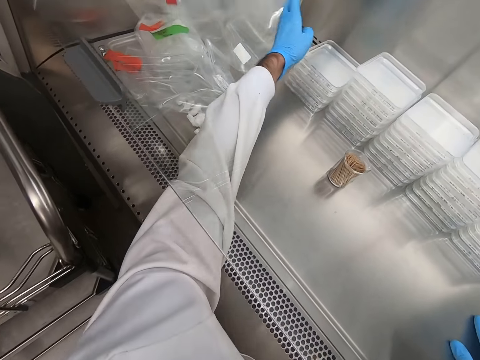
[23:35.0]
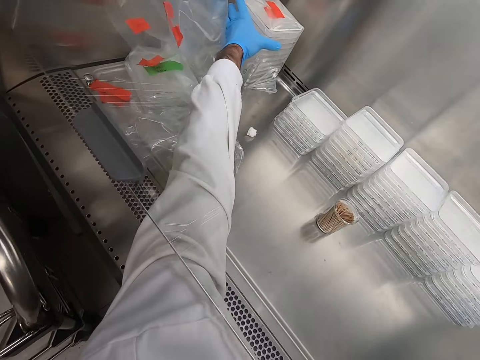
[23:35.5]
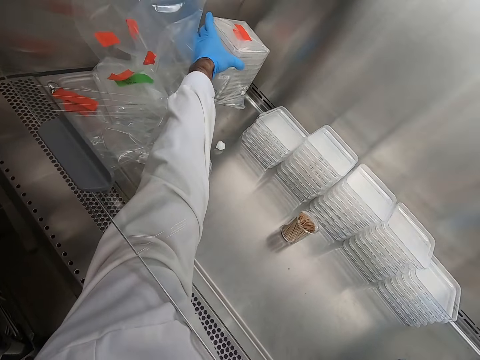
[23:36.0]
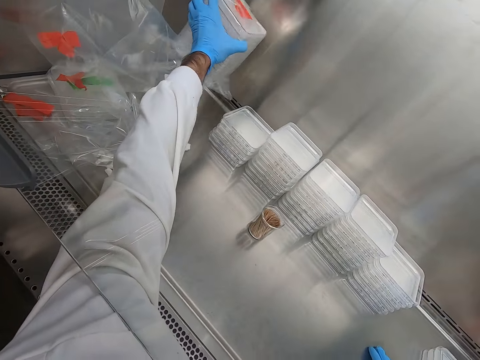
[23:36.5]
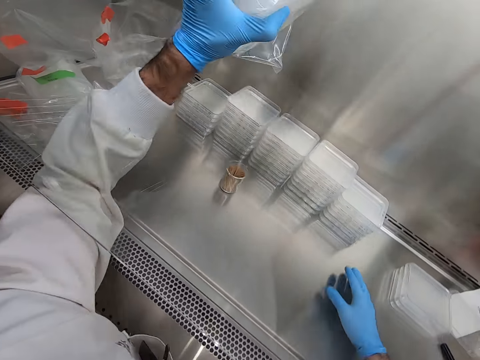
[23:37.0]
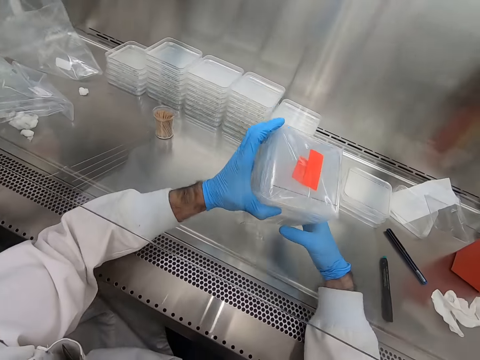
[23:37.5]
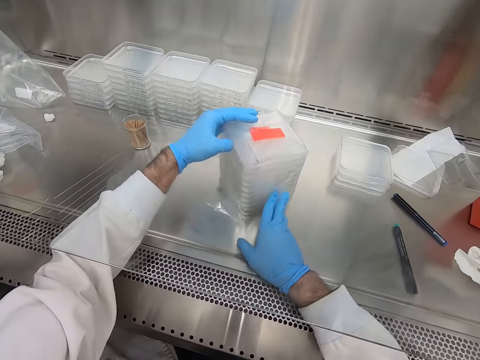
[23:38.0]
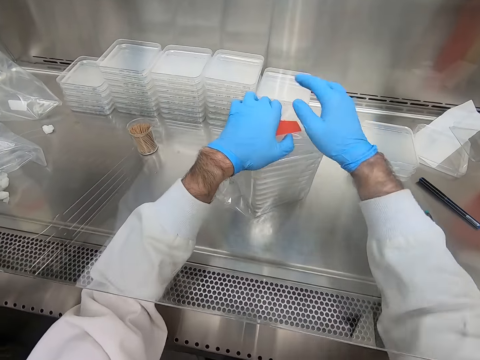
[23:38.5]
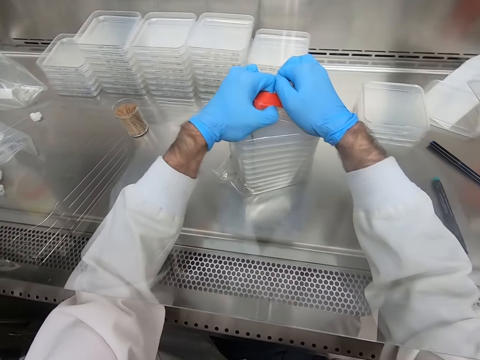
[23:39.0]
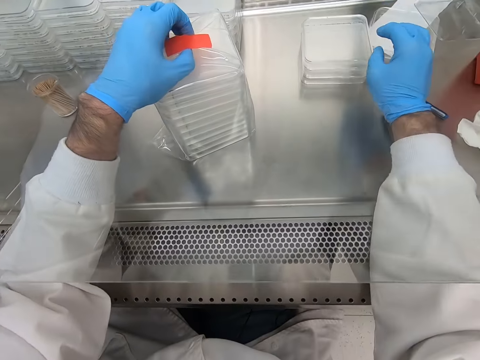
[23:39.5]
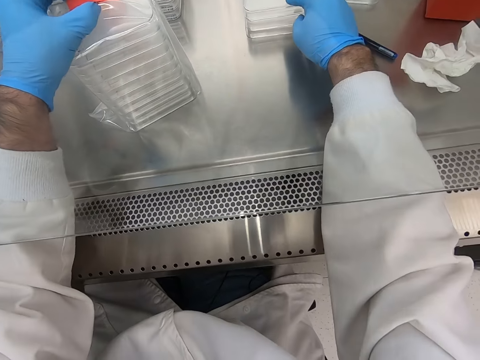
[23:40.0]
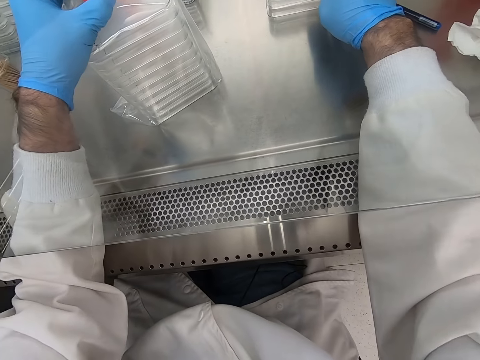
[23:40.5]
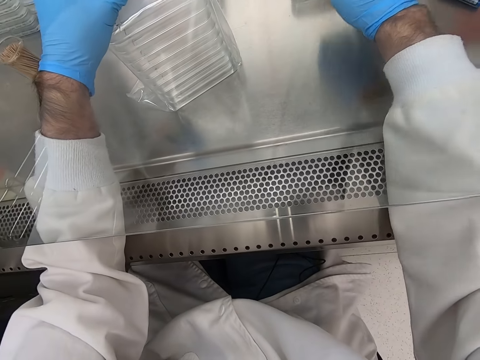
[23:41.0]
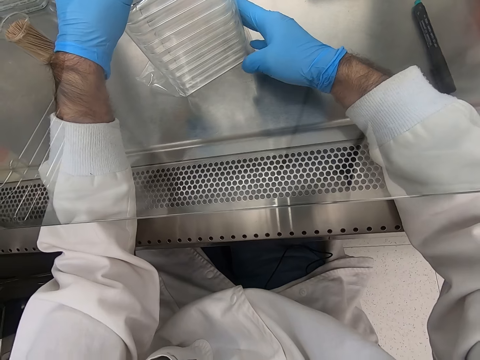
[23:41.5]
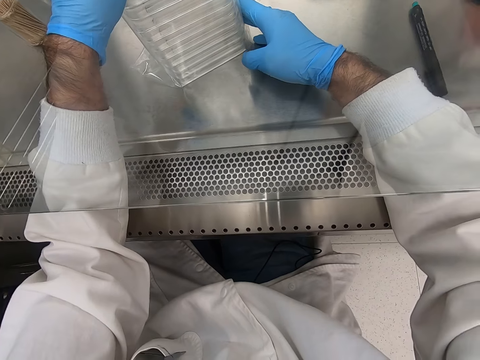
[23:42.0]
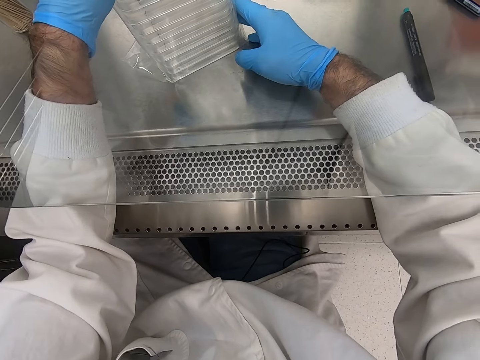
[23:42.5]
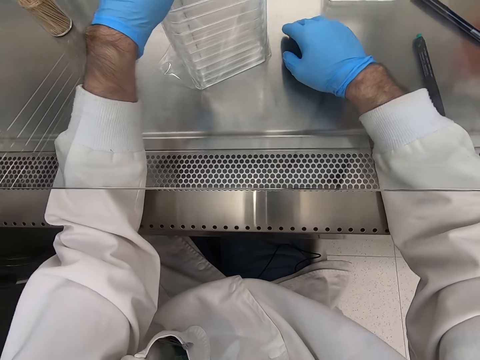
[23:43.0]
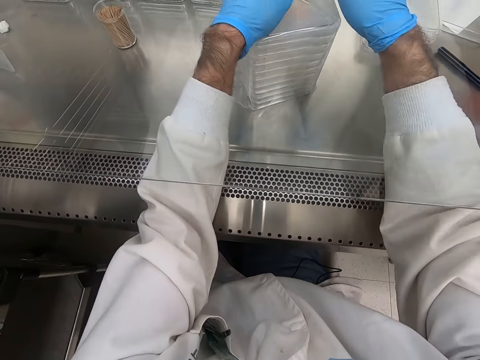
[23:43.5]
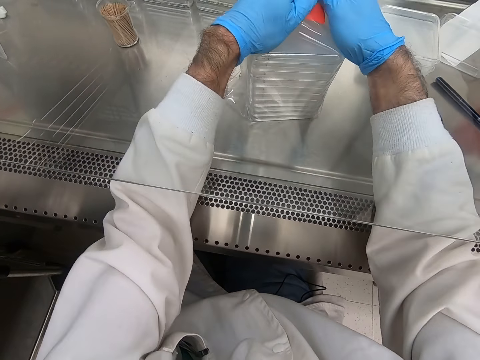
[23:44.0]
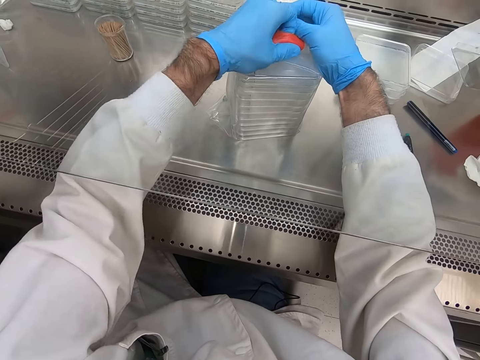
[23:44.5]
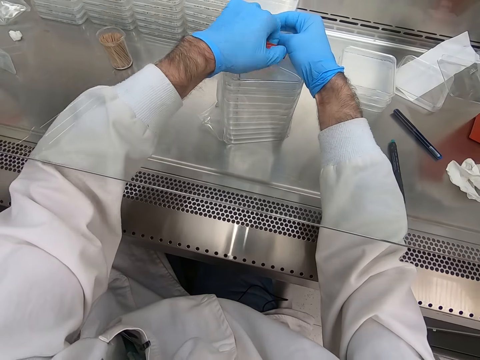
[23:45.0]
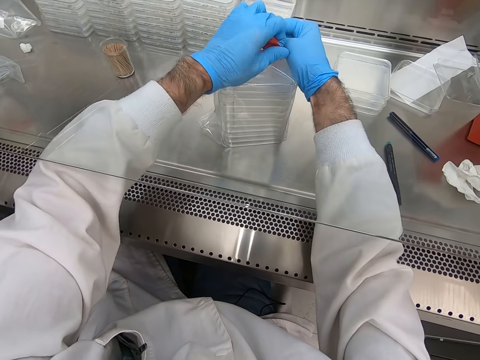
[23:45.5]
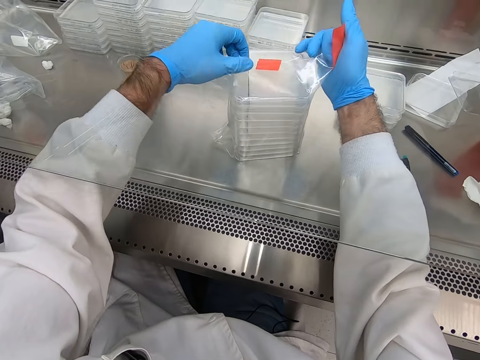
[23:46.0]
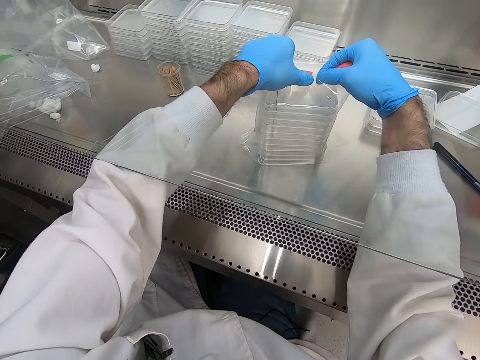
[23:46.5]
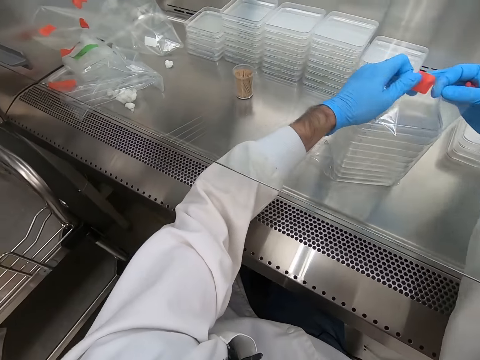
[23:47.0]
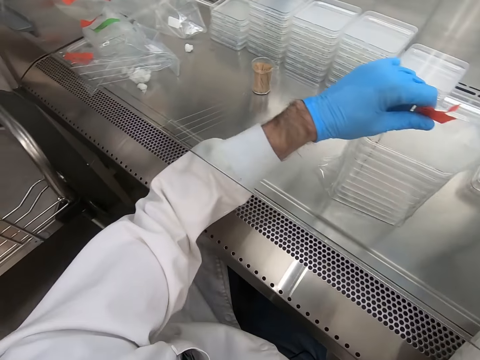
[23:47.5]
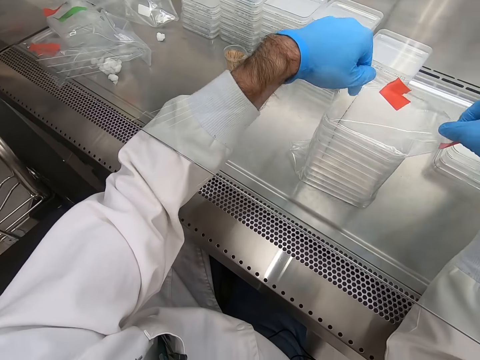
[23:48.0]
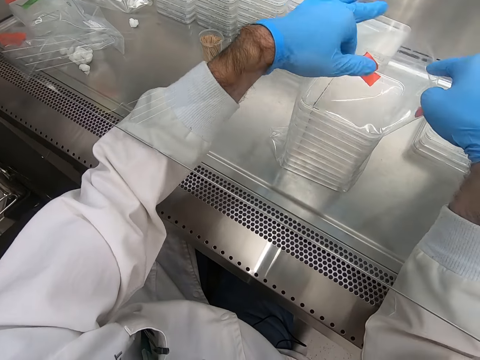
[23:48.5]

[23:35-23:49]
The camera wearer picks the acrylic sheets. They tear paper with the acrylic sheets.

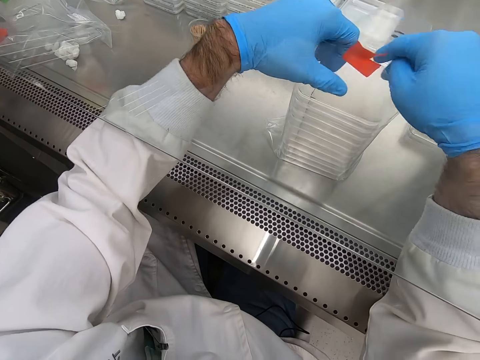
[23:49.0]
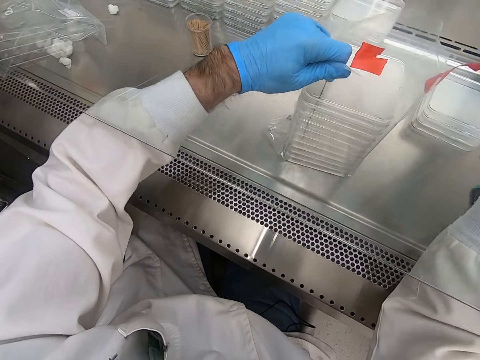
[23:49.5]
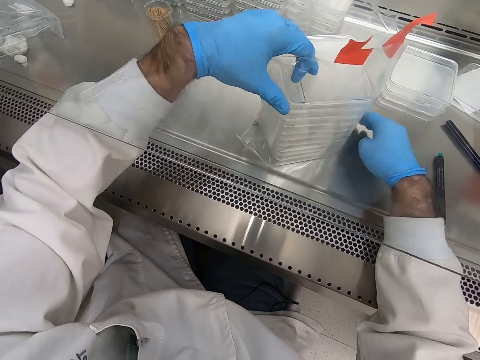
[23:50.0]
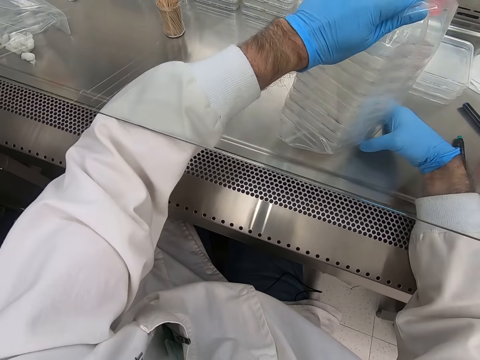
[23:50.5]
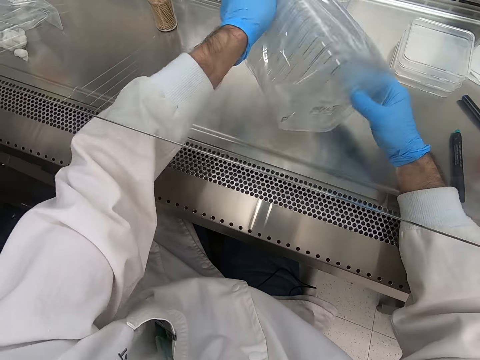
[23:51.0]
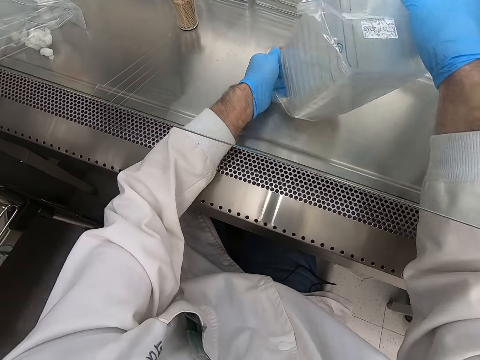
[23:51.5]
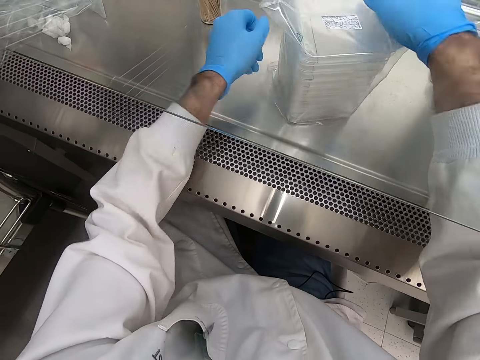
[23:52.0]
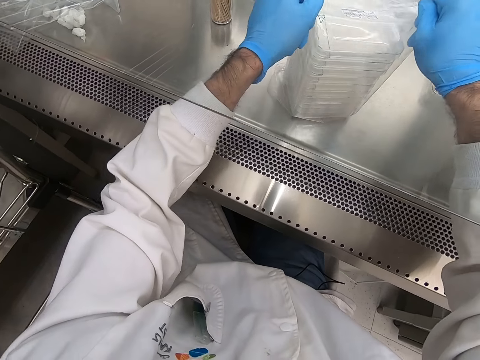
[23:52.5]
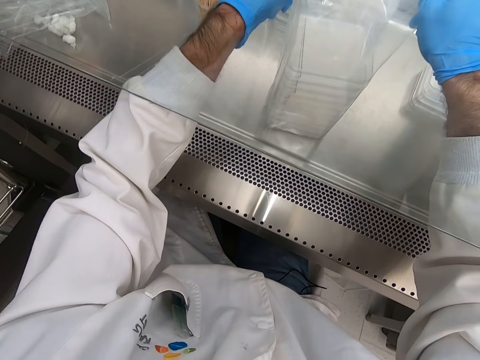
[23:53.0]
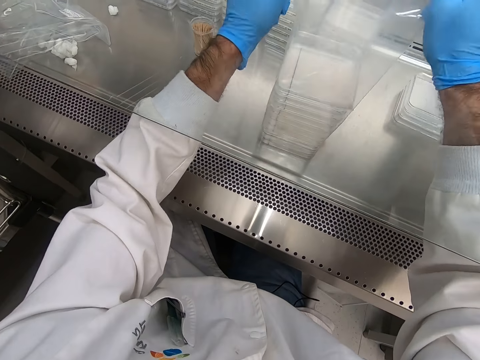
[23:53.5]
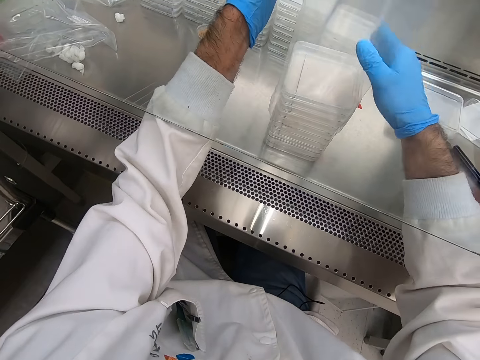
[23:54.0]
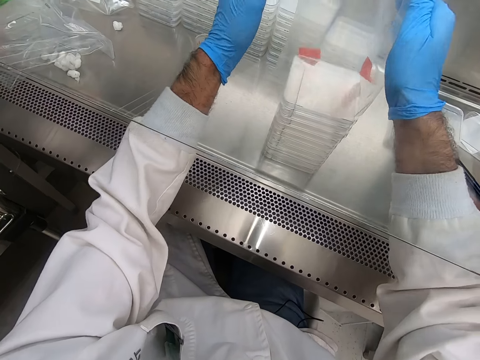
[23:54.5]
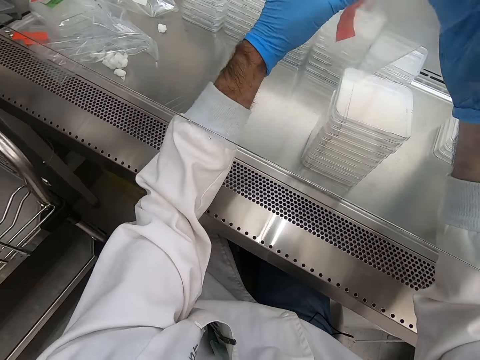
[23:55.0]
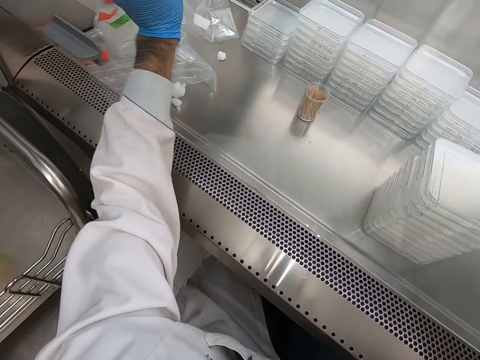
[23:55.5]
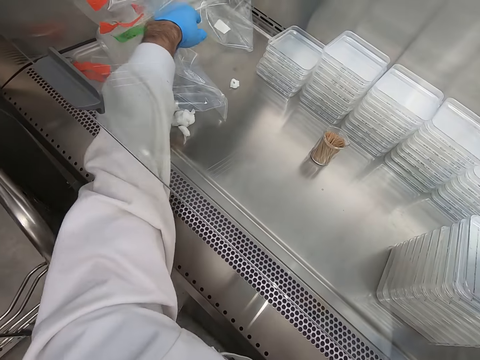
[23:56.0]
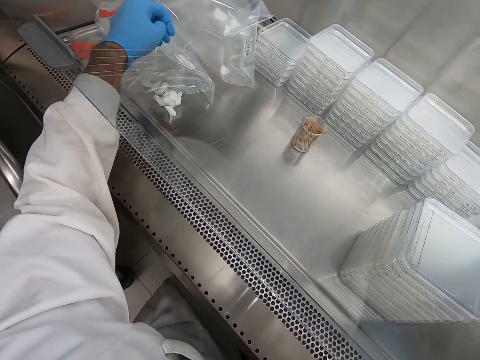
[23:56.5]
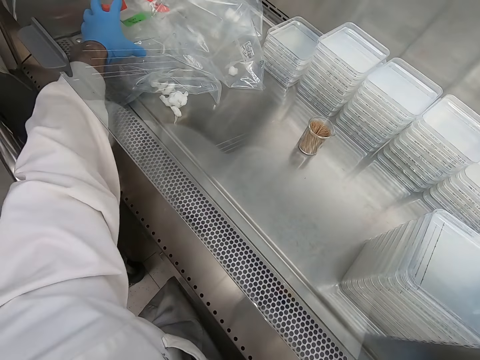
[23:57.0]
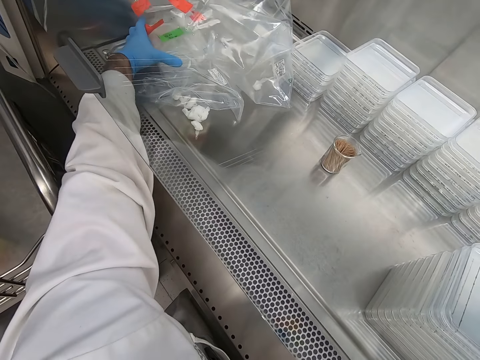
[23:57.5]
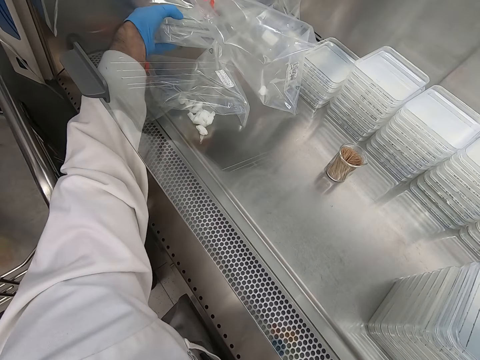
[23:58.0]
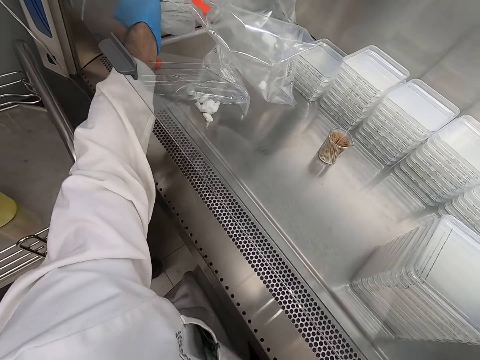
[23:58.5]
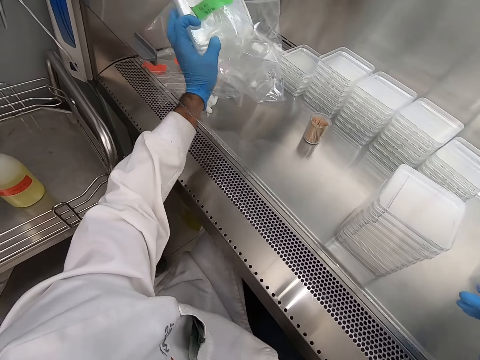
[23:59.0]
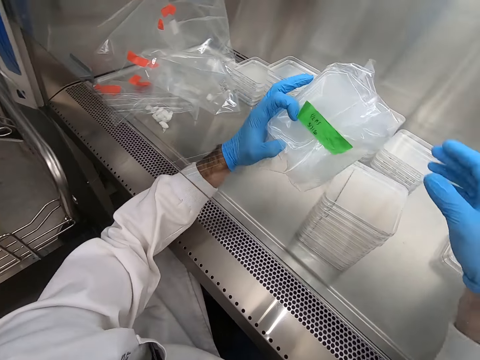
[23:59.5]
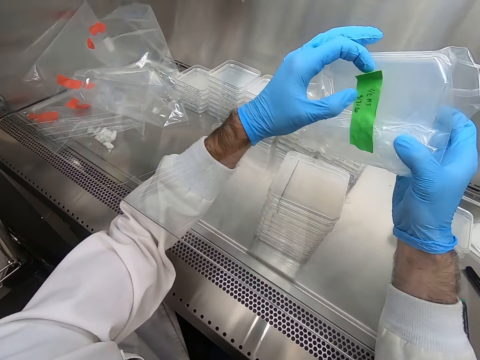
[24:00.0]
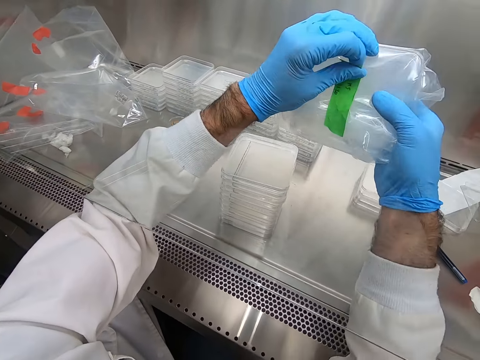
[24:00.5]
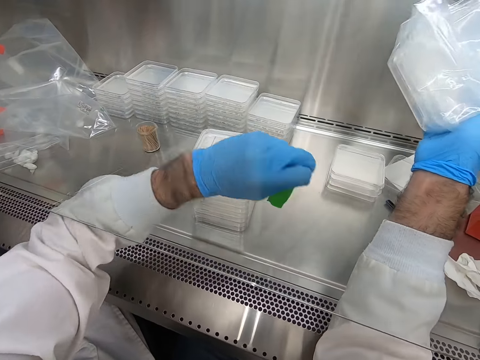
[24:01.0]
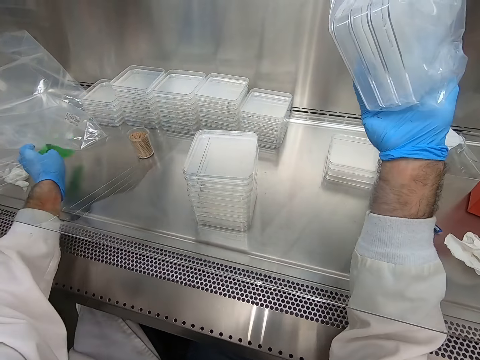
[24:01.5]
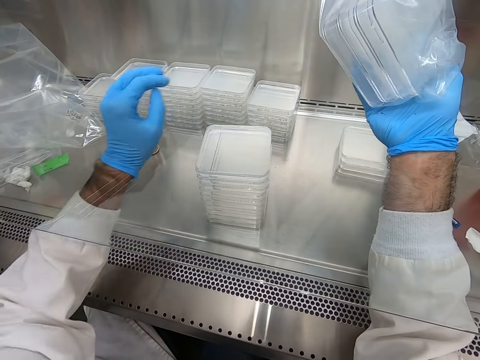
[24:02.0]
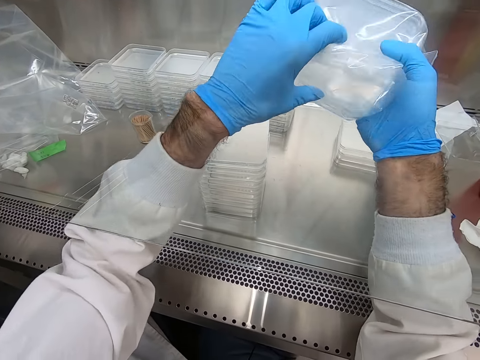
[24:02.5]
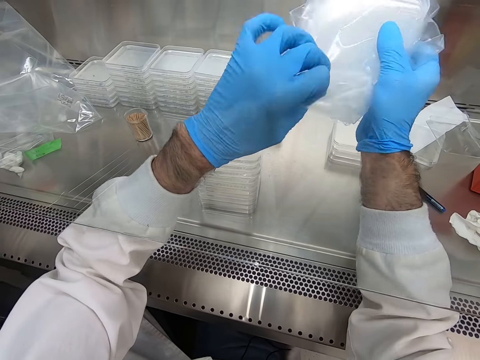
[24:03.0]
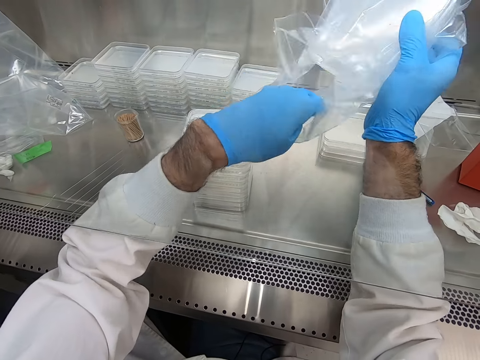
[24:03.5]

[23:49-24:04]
The camera wearer removes acrylic sheets from the paper. They place the paper on the table. They tear the paper with the acrylic sheets.
